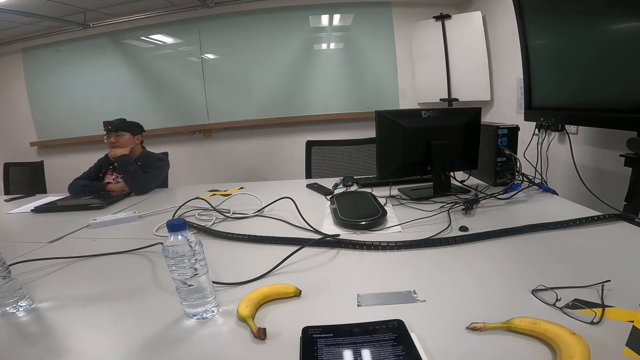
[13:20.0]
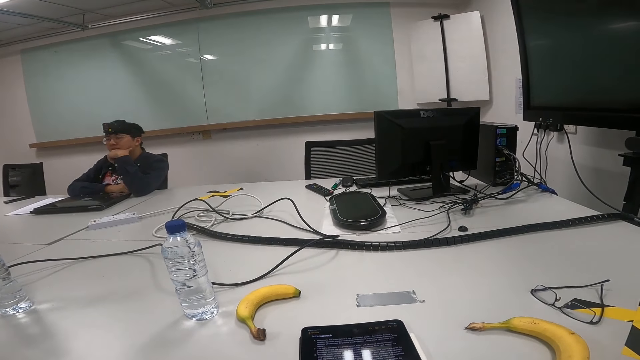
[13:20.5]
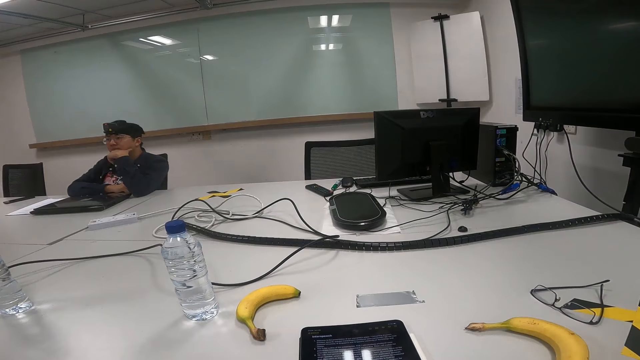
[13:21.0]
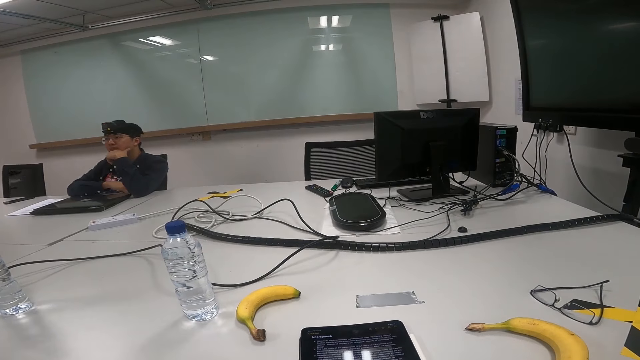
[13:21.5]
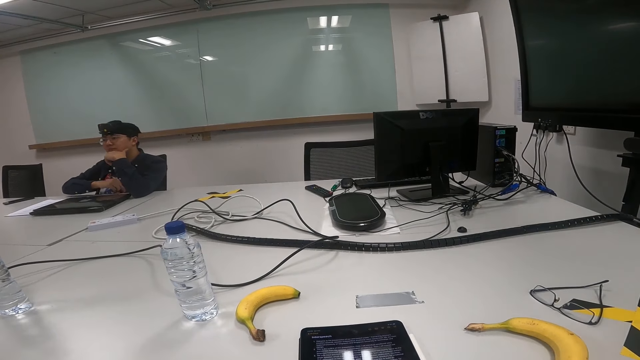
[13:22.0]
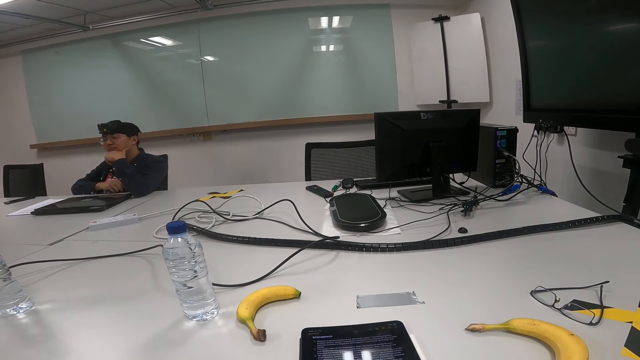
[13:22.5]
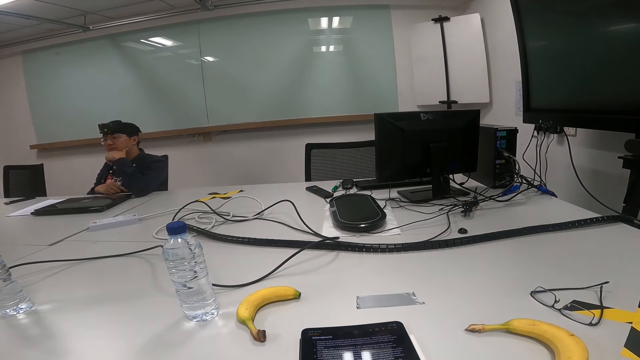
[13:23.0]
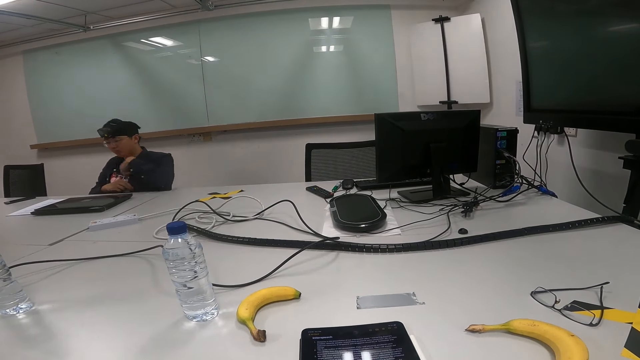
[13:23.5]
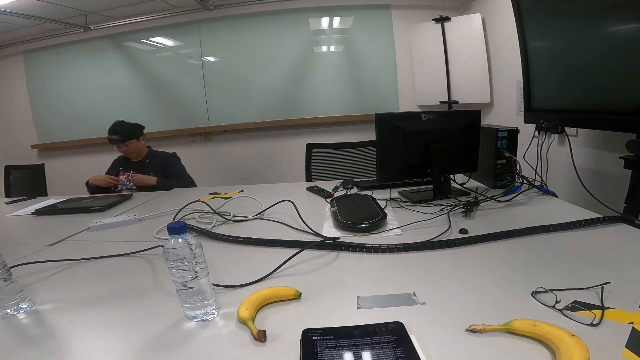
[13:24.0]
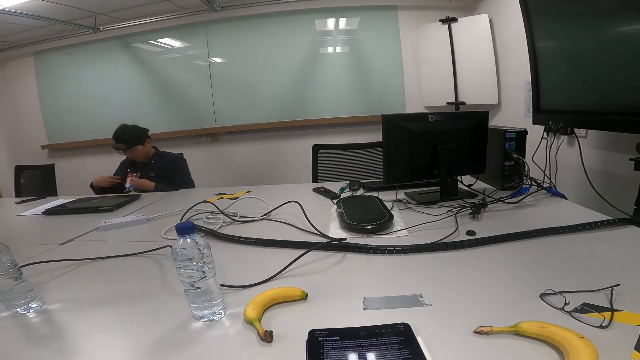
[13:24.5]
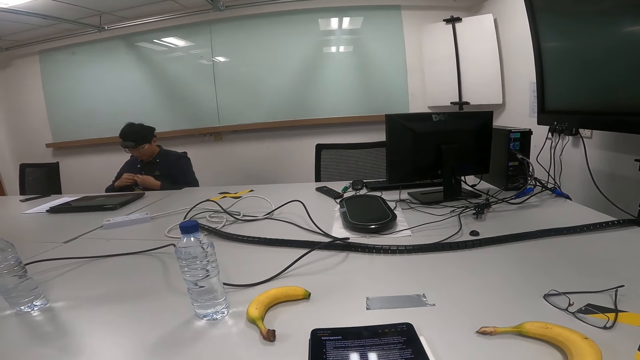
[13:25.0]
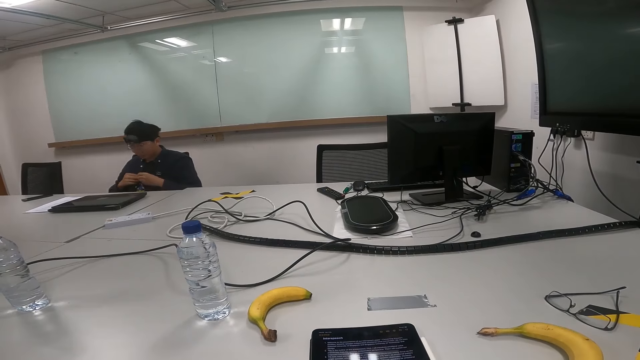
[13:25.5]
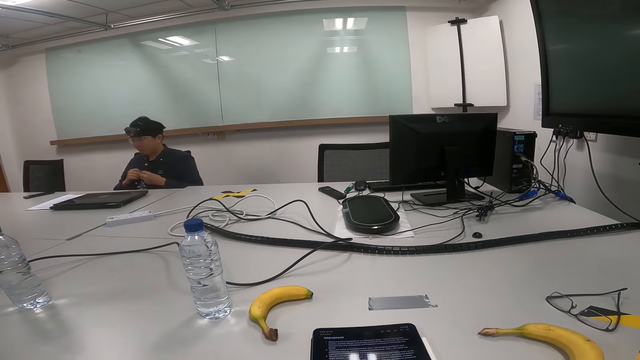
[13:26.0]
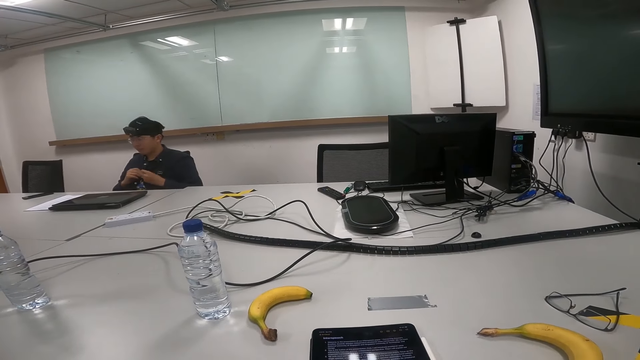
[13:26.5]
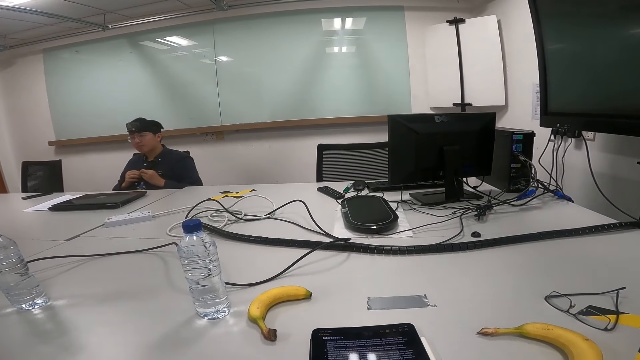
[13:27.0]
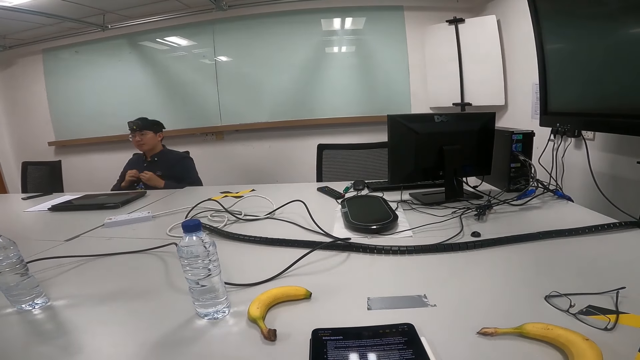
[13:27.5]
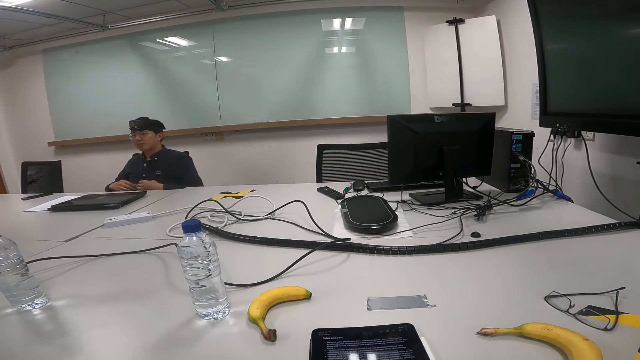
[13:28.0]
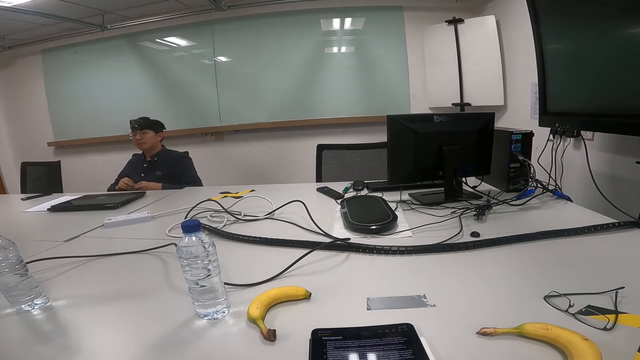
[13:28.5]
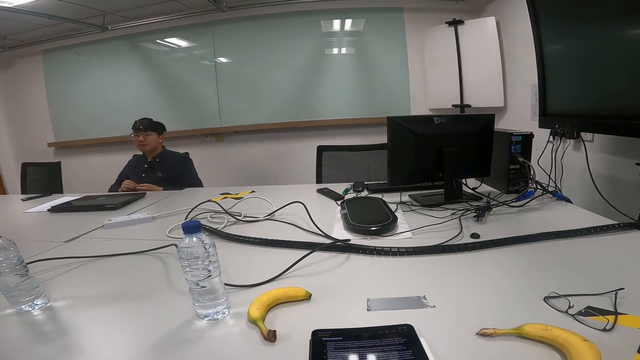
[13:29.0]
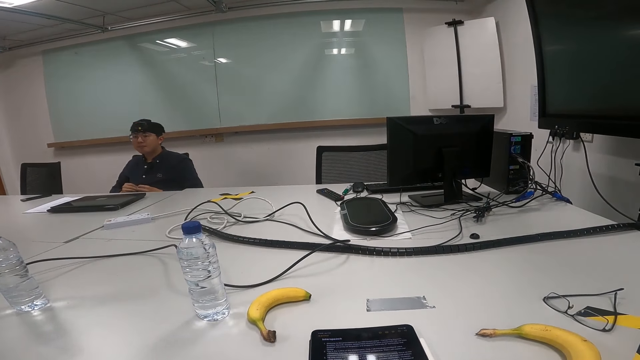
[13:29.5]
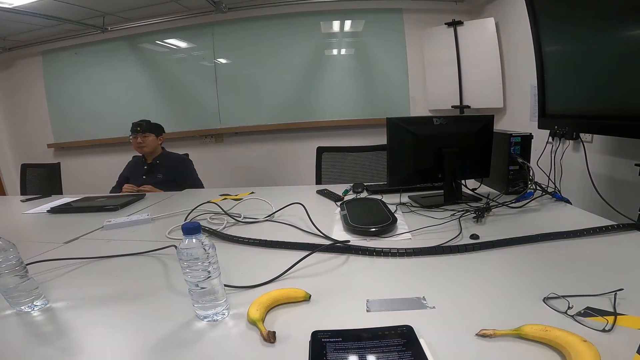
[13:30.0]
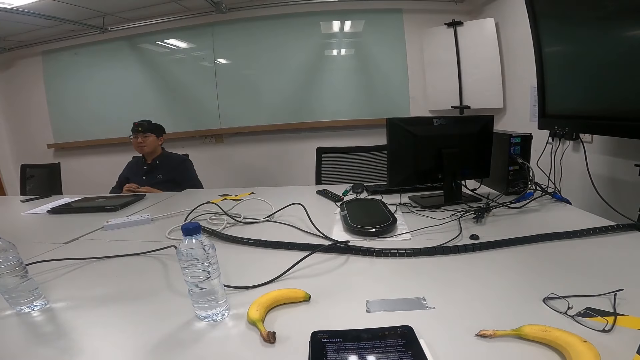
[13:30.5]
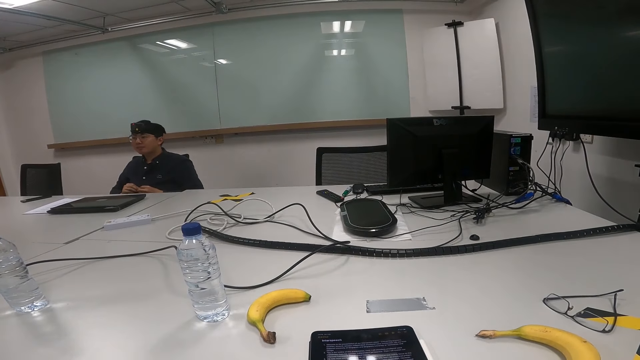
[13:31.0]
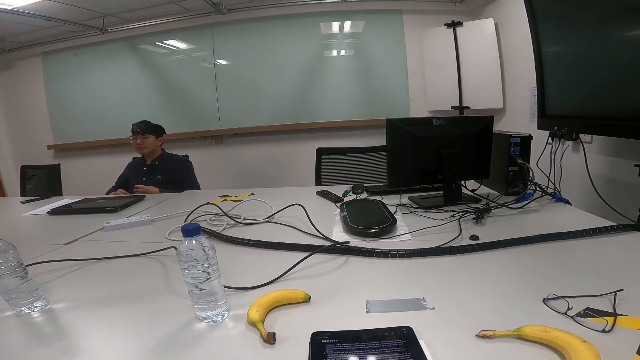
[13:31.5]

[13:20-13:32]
A person touches the face. The person buttons the shirt.

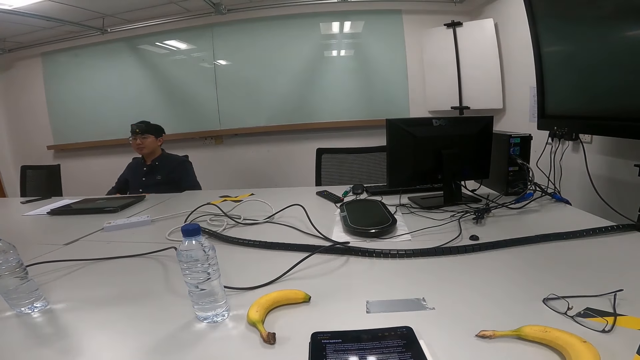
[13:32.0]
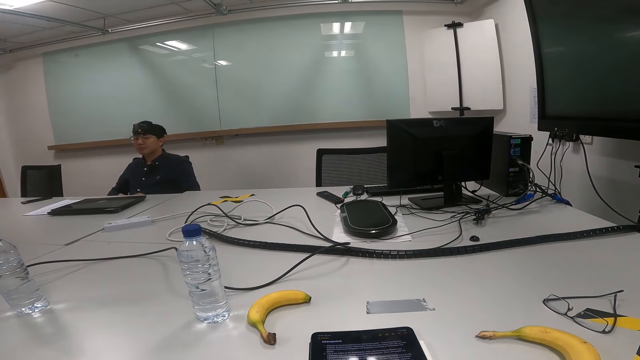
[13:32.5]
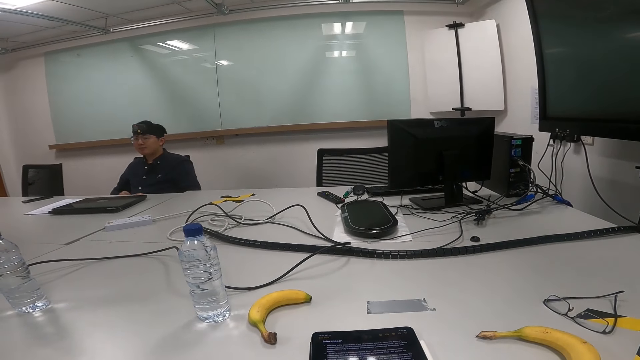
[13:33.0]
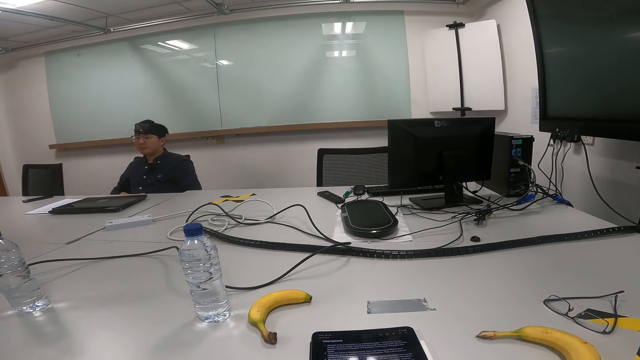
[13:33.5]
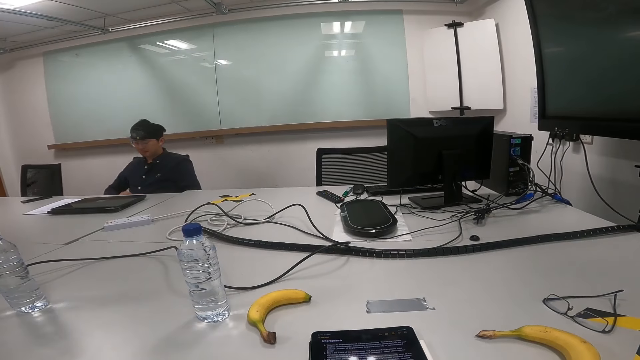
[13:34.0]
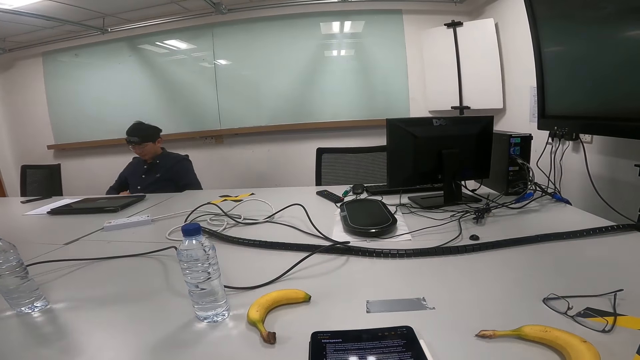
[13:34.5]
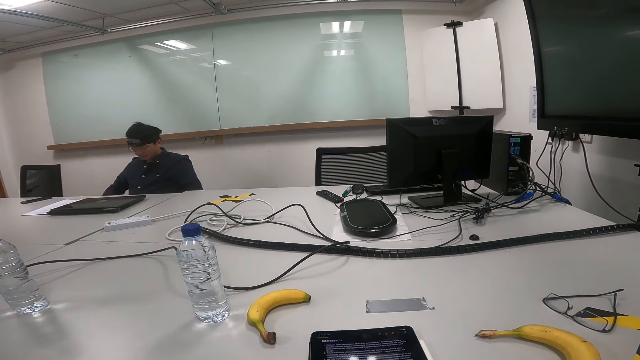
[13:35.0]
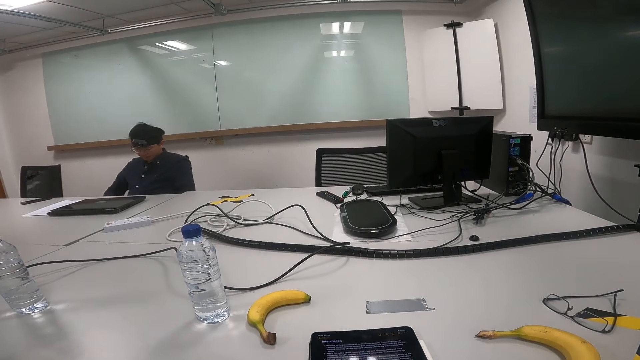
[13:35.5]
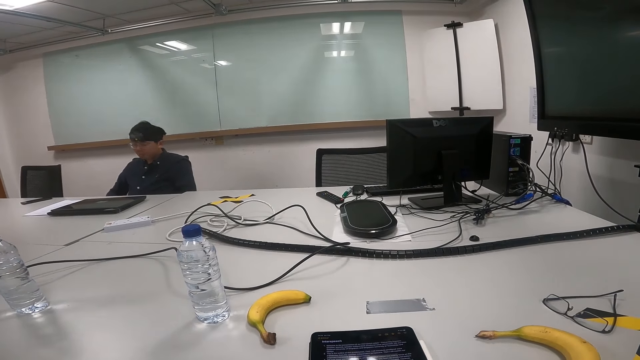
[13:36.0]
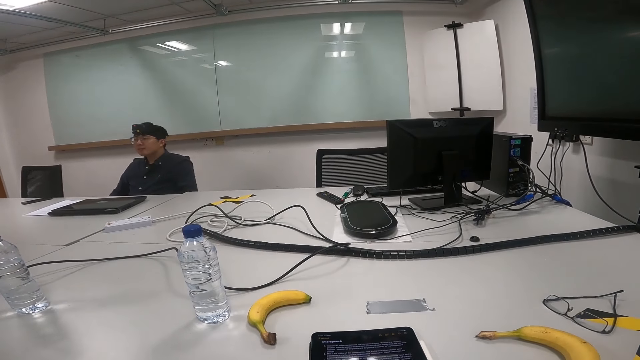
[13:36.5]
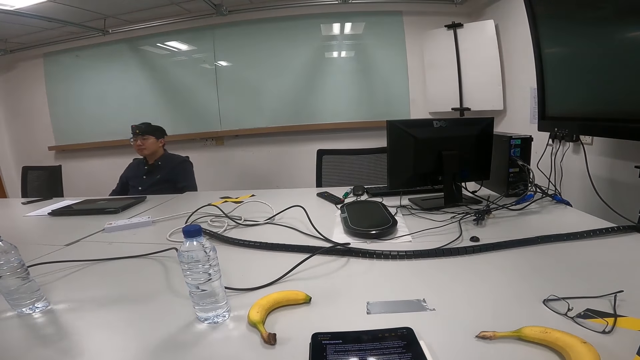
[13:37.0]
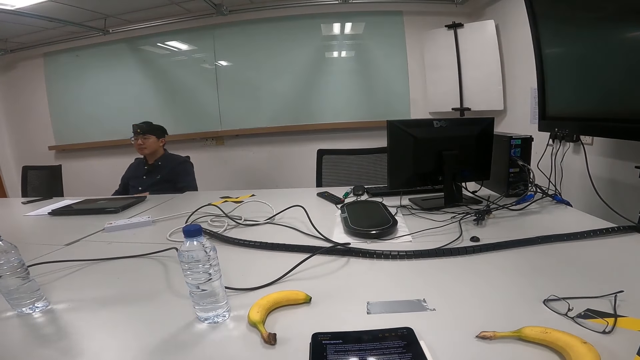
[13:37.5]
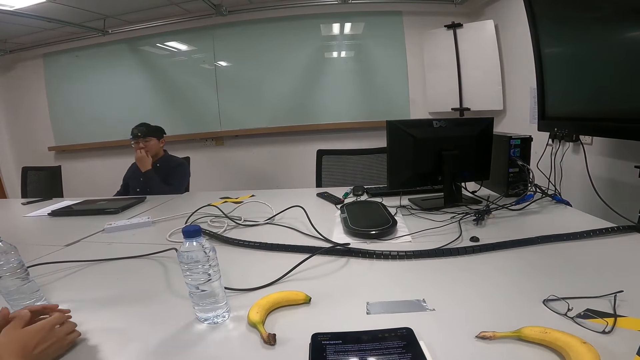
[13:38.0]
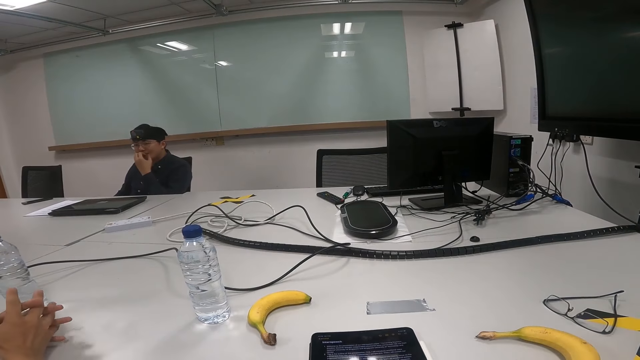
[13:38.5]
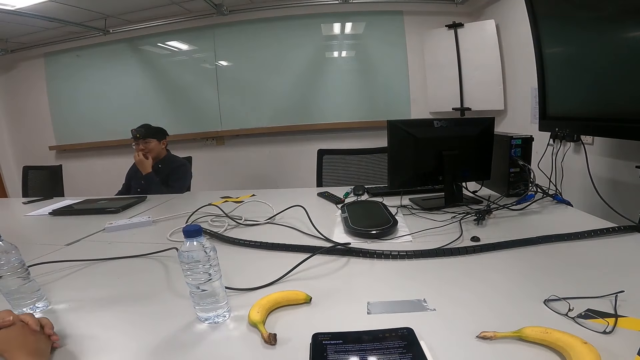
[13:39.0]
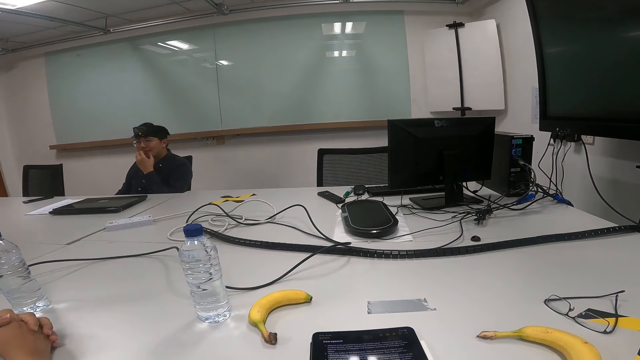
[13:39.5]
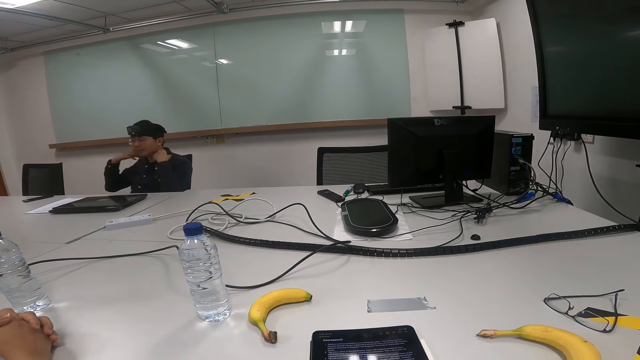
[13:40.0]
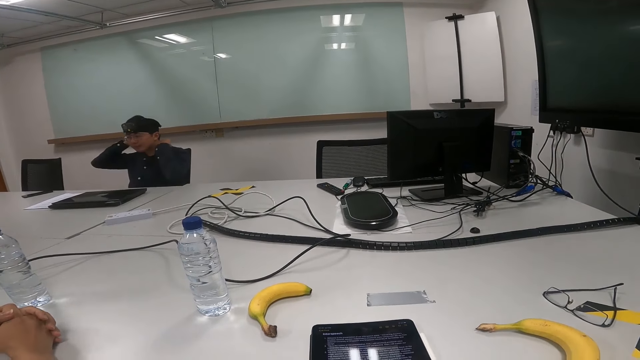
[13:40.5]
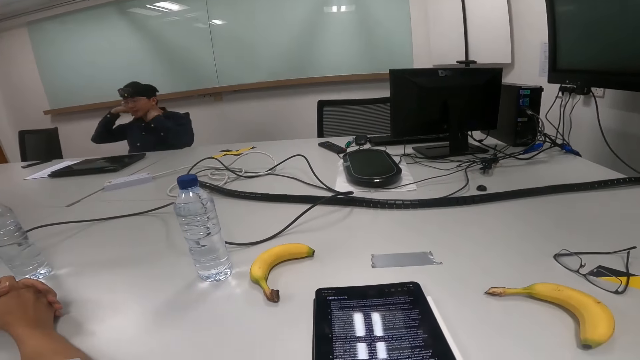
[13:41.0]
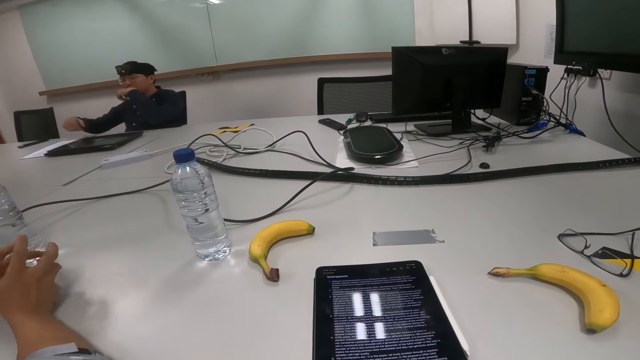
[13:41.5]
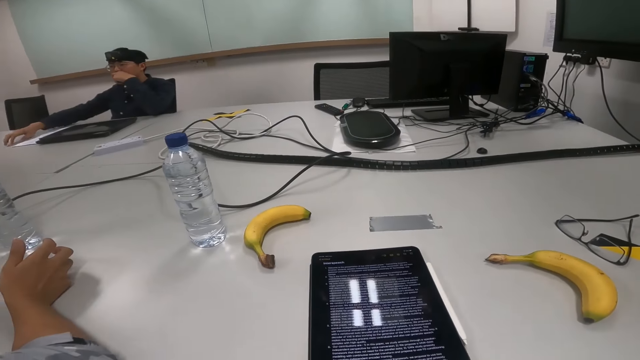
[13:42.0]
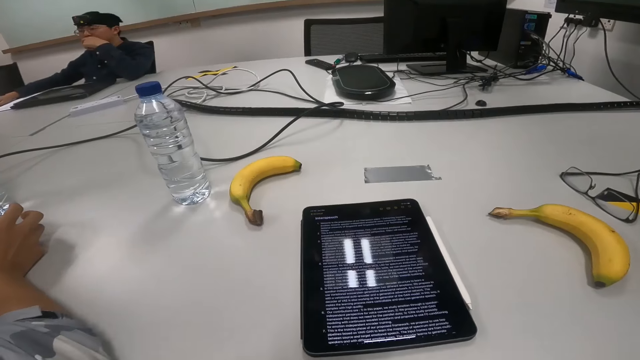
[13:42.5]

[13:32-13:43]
A person touches the face. Another person puts the hands on a table. The first person aligns the collar of the shirt. The first person puts a hand on the table.
